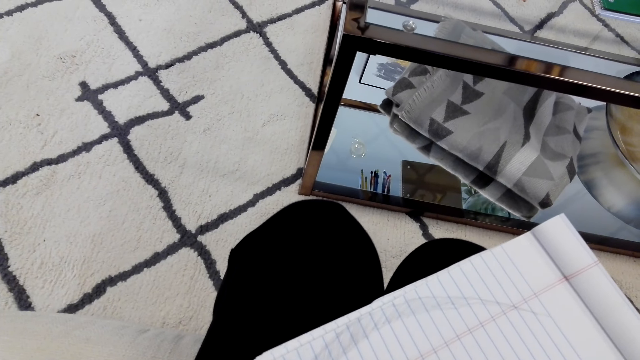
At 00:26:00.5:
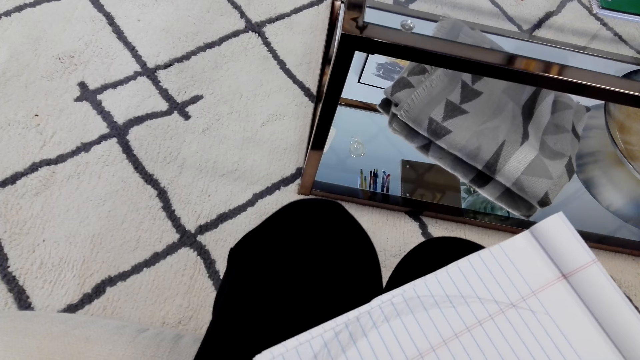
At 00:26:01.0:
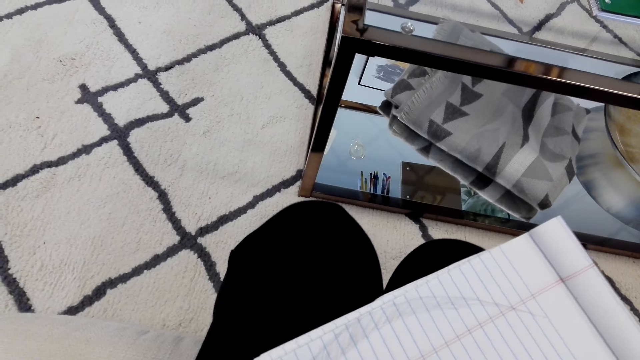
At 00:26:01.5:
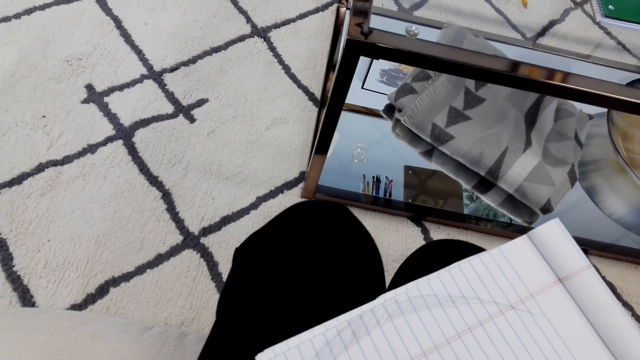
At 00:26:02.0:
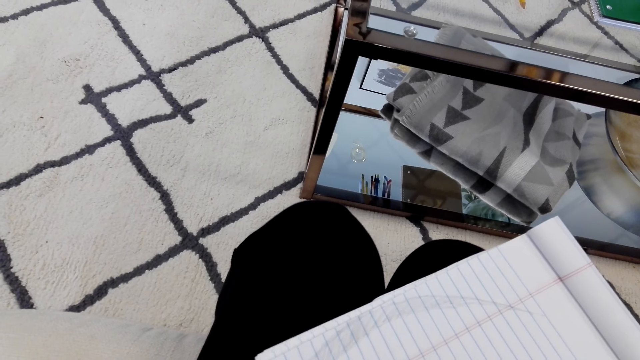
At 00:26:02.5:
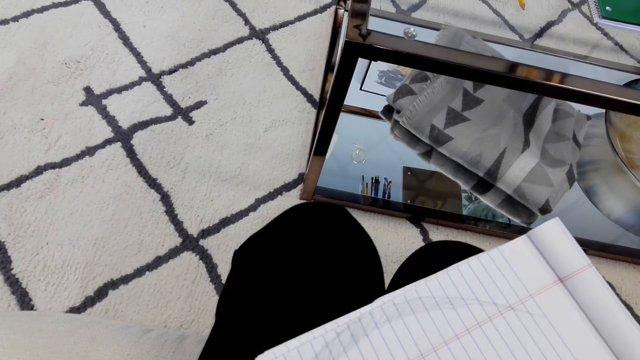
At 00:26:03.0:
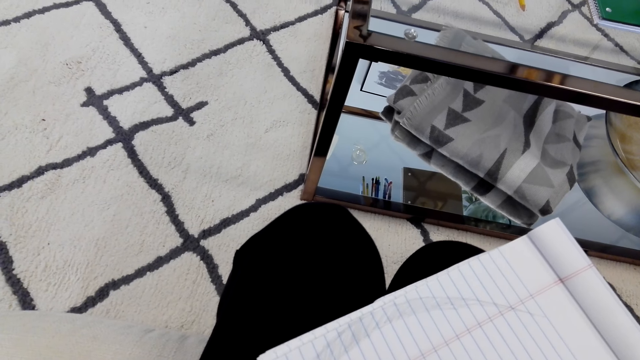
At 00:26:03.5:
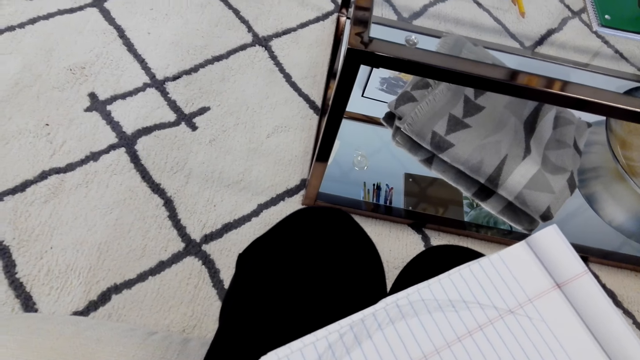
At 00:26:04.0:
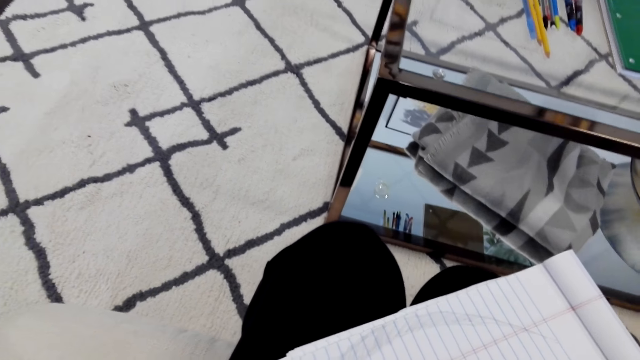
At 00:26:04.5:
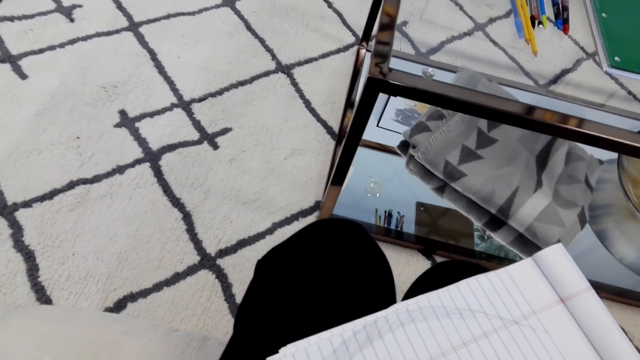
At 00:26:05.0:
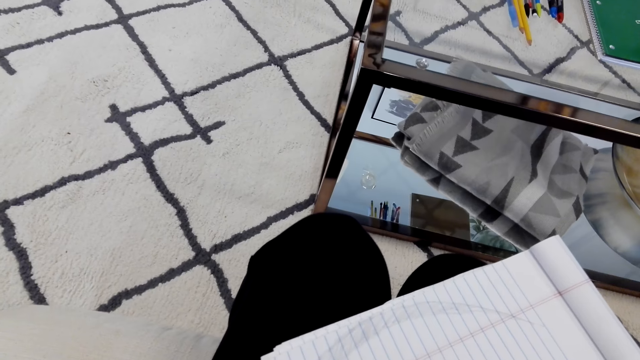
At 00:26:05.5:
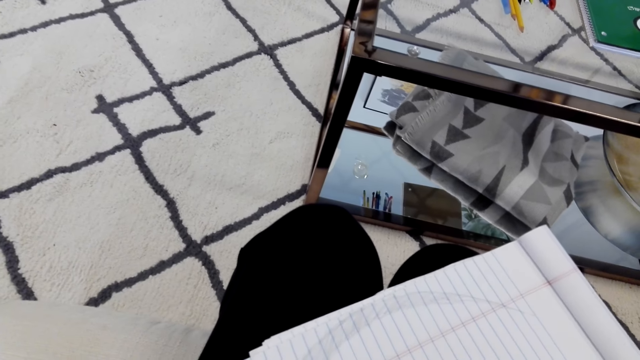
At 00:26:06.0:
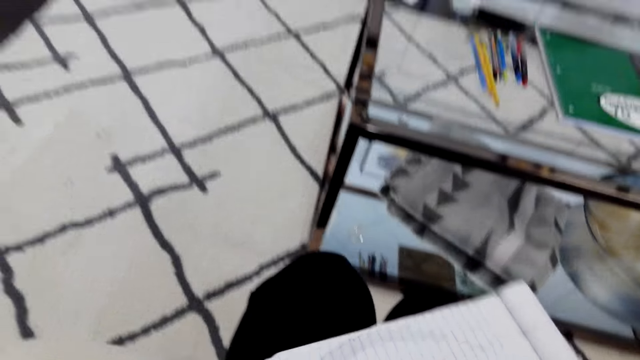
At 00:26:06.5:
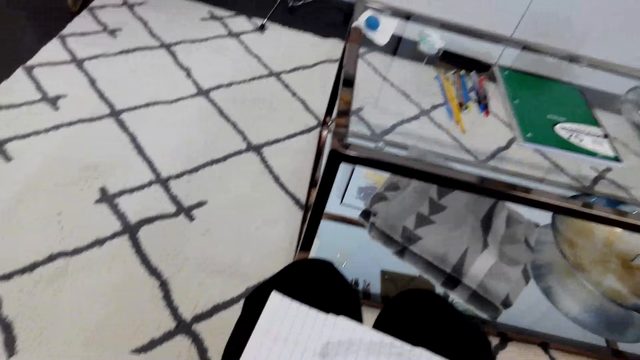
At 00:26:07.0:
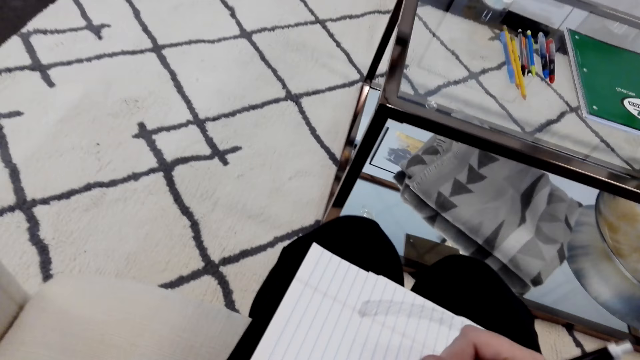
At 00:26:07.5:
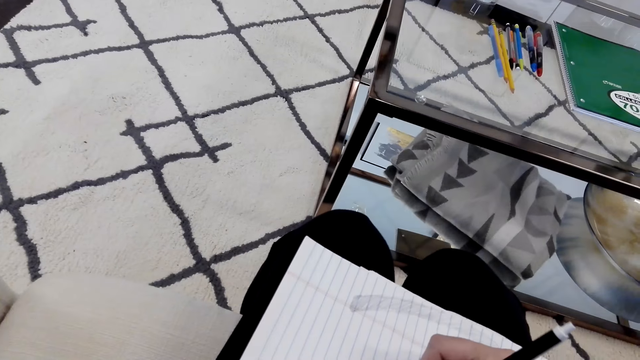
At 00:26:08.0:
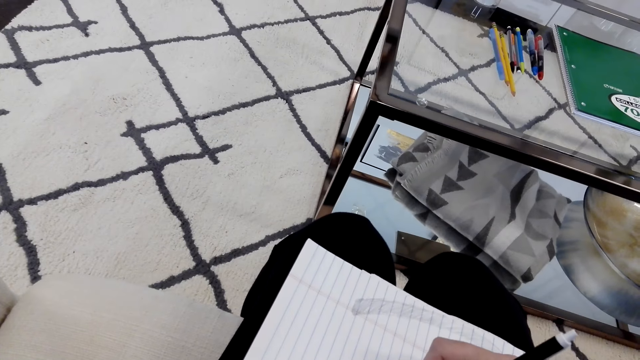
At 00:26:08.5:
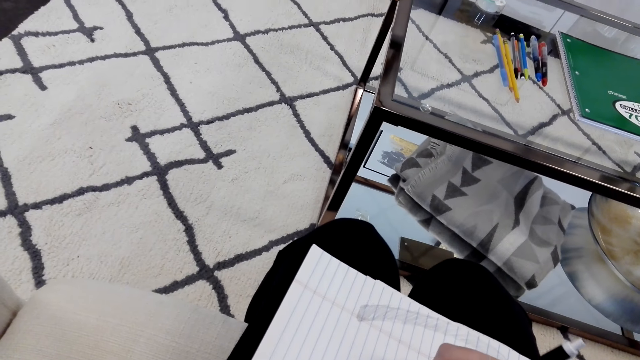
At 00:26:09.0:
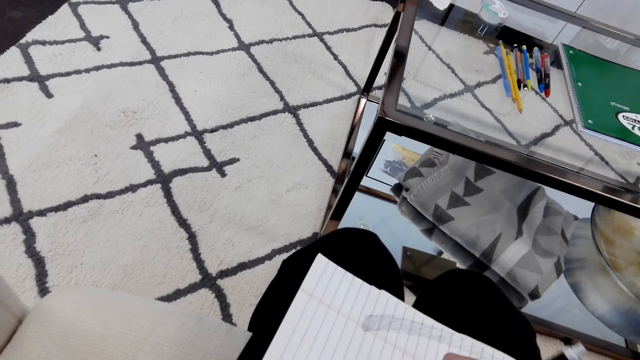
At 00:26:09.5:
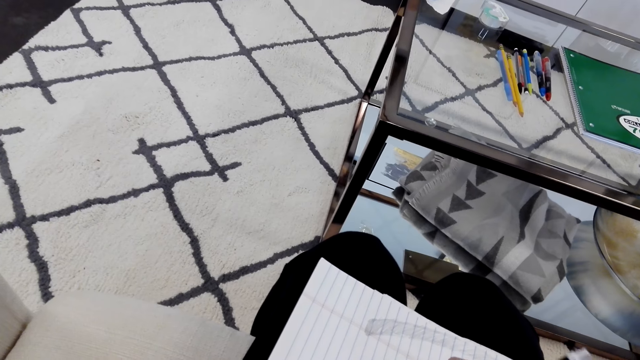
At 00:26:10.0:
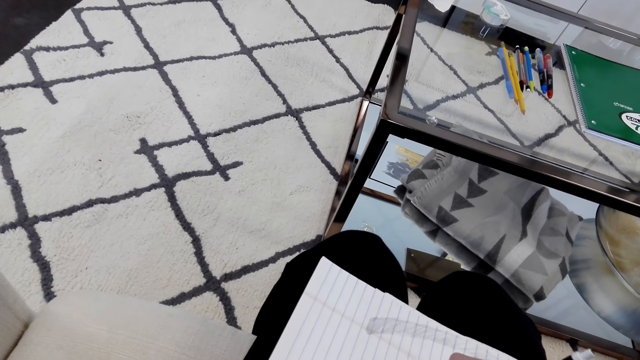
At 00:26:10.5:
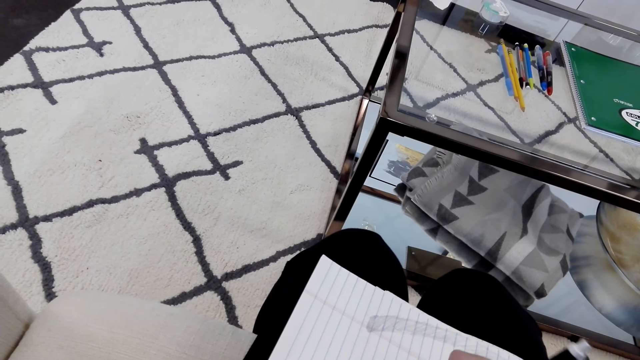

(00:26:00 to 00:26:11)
The camera wearer converses with someone. They adjust the book. They draw on the piece of paper.

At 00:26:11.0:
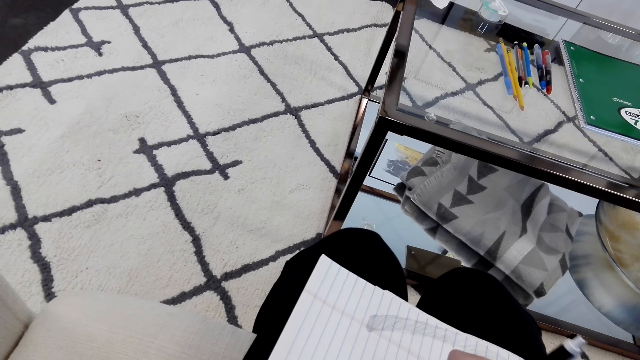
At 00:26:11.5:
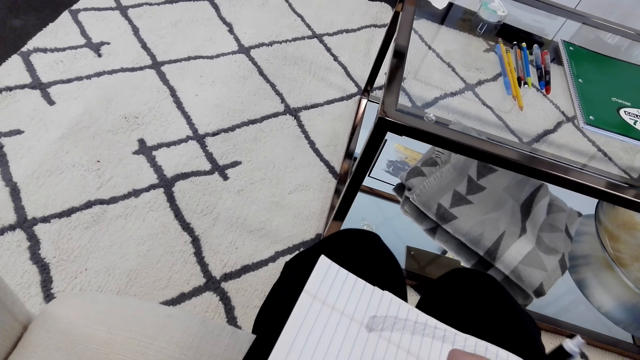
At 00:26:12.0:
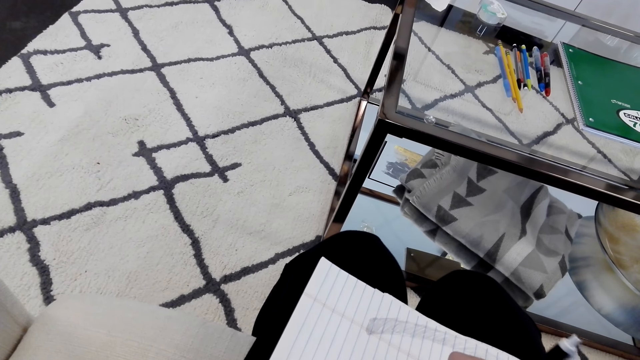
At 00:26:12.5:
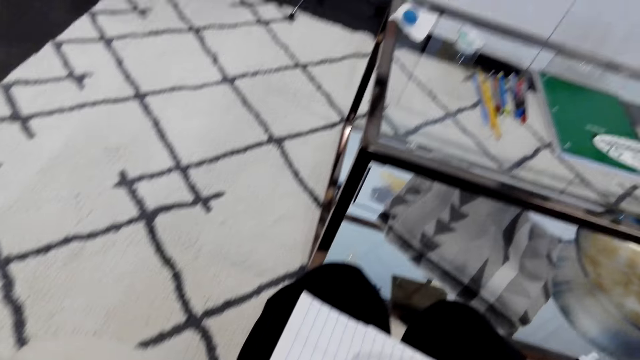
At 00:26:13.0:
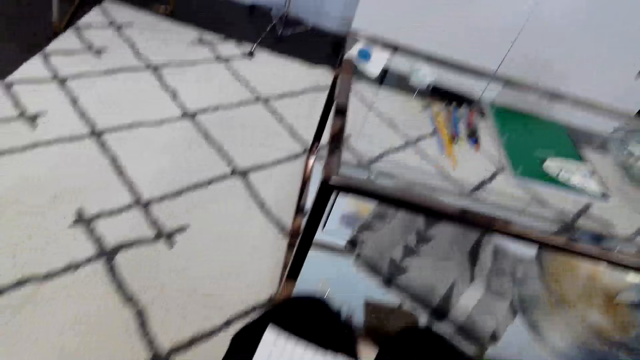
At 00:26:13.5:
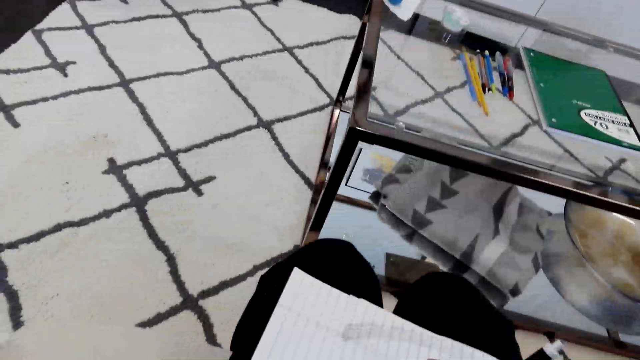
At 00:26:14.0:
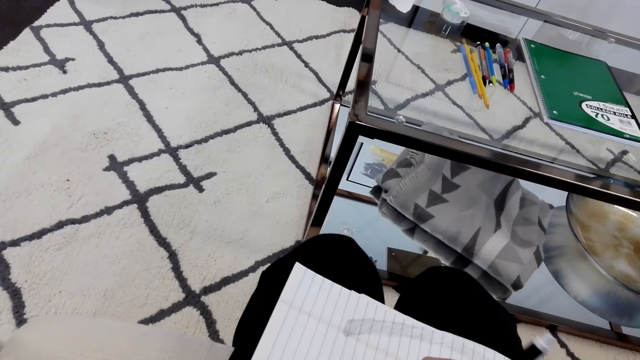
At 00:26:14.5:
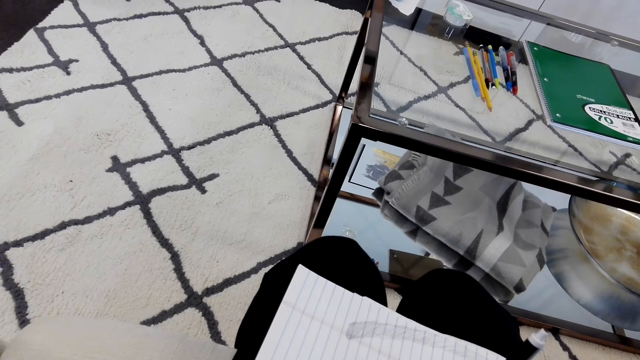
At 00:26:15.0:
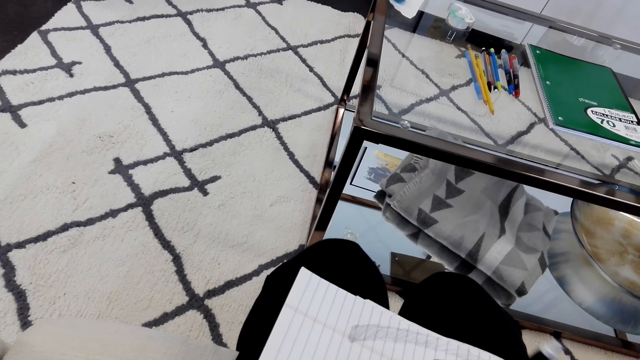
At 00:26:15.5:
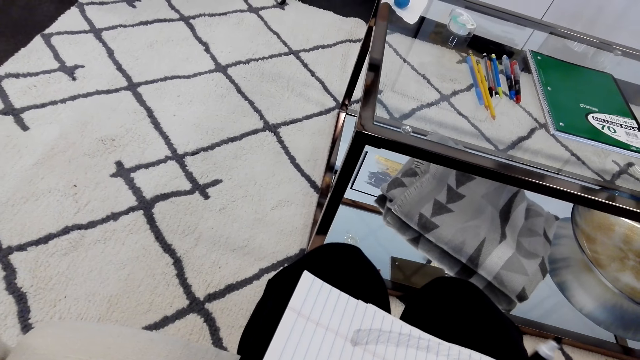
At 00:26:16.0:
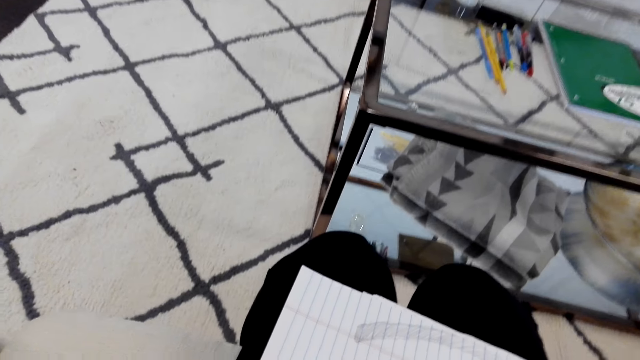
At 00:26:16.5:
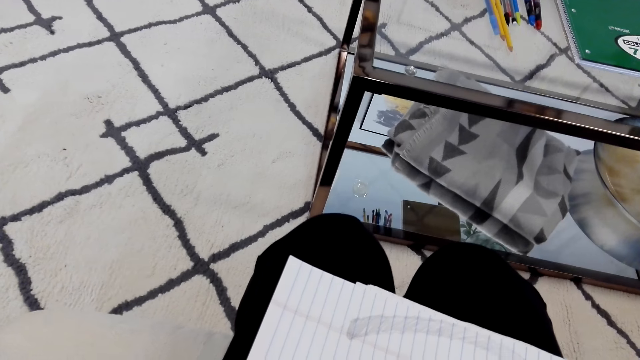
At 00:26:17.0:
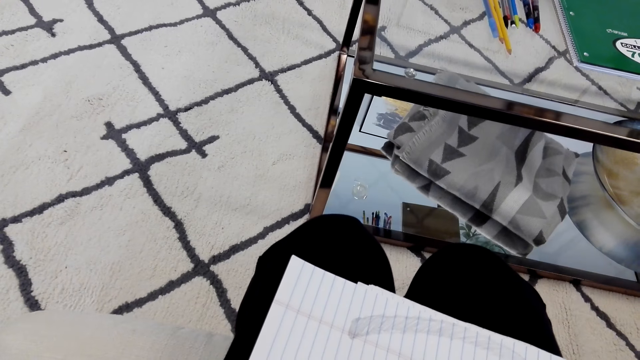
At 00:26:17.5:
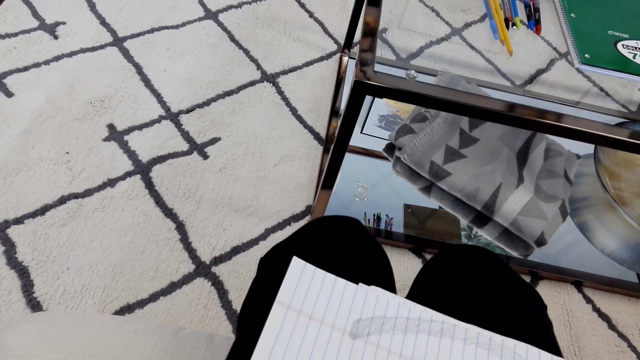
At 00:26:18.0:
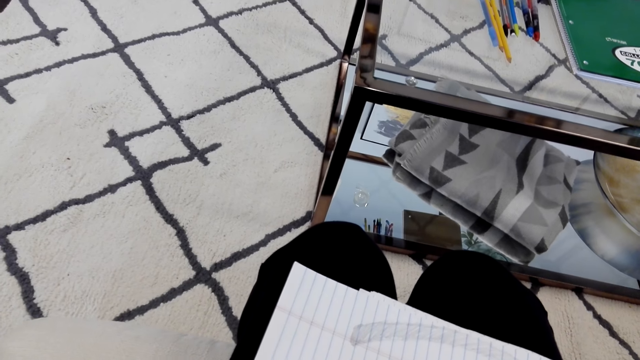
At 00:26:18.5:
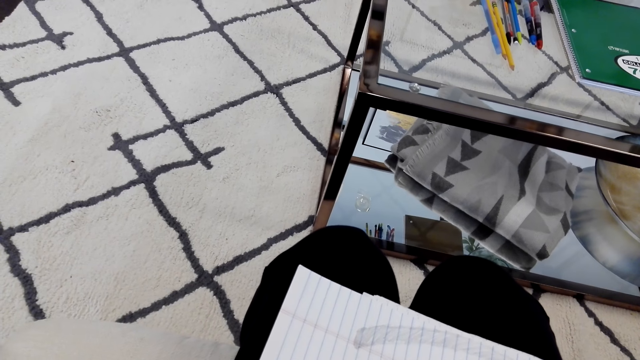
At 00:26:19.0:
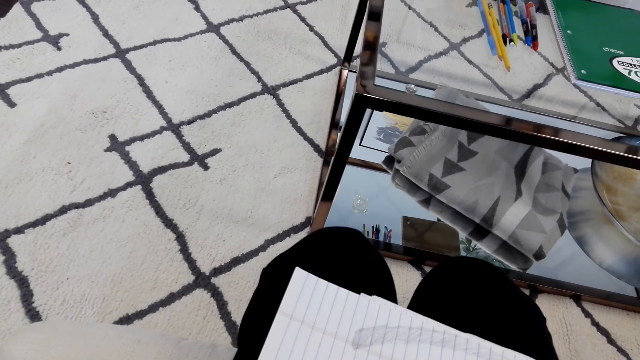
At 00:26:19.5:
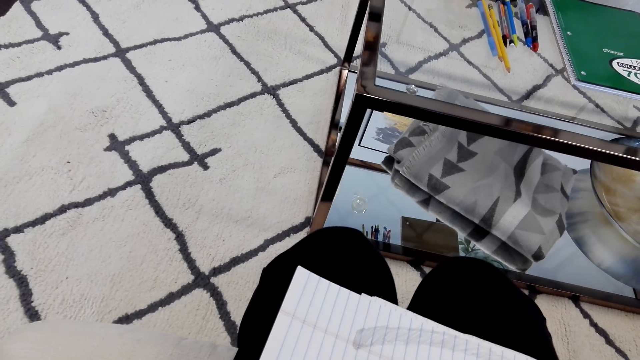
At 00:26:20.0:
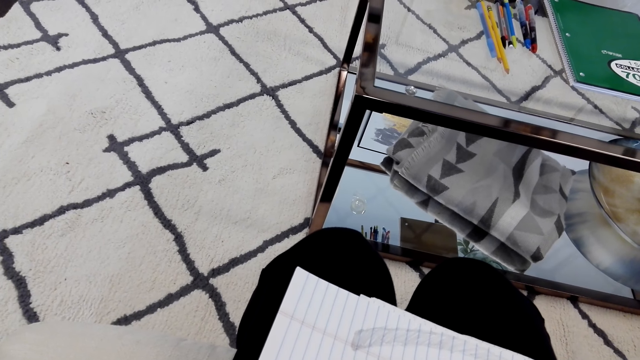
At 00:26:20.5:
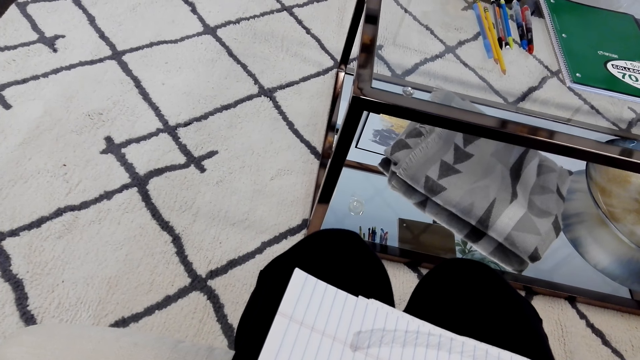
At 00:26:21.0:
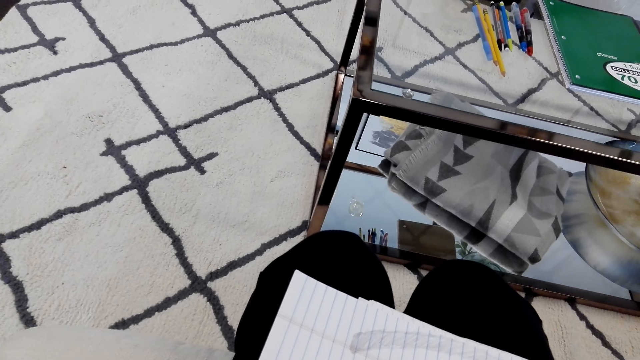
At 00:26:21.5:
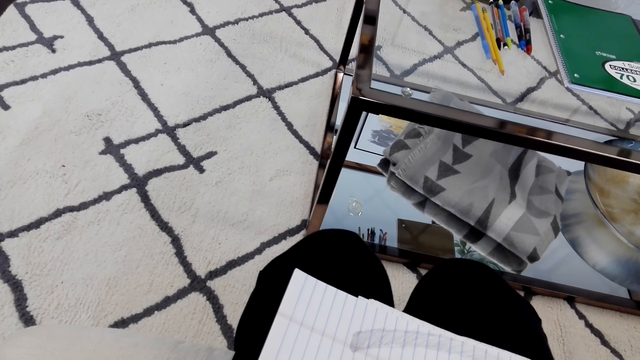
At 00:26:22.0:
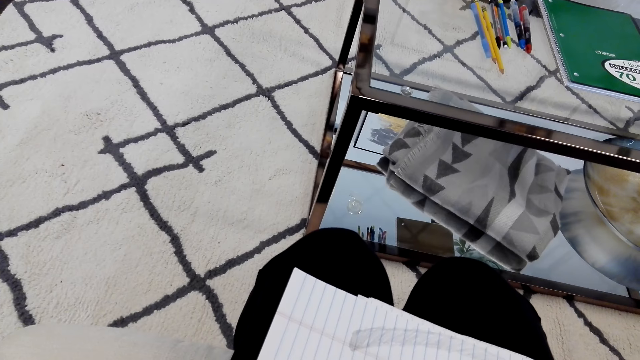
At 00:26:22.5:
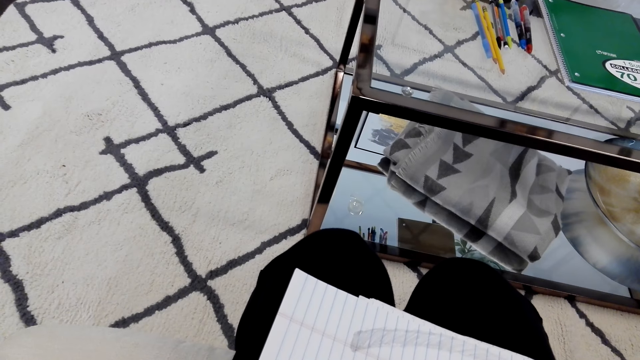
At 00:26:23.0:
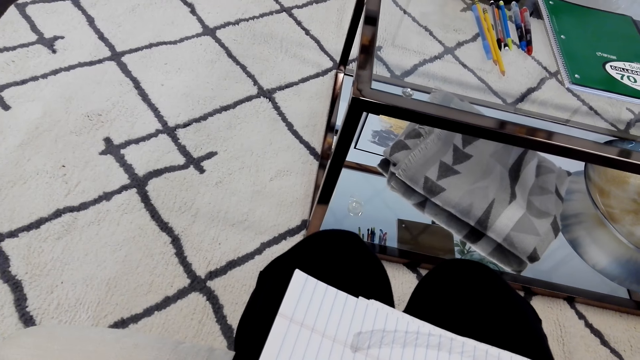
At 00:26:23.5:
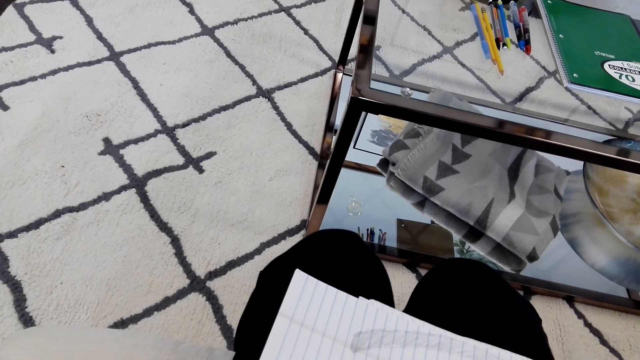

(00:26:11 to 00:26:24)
The camera wearer stares around. They converse with someone. They draw on the piece of paper.
